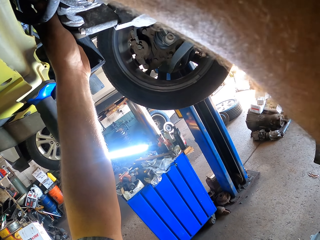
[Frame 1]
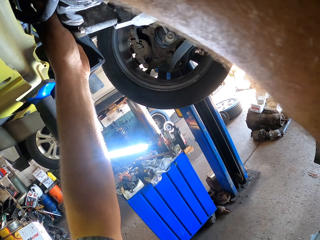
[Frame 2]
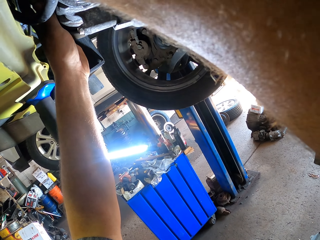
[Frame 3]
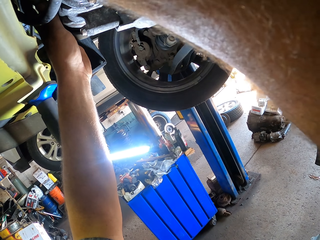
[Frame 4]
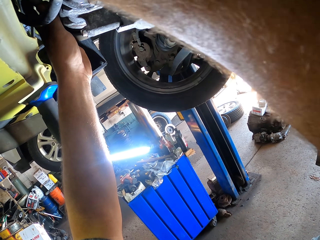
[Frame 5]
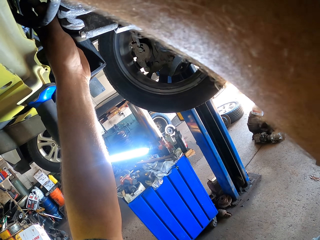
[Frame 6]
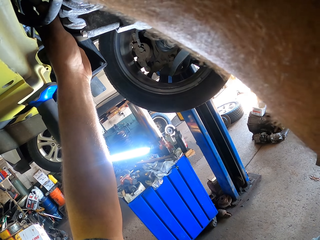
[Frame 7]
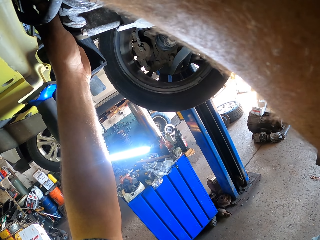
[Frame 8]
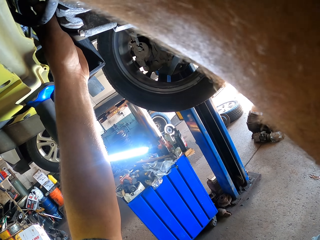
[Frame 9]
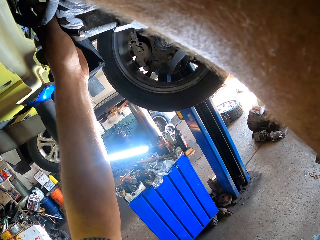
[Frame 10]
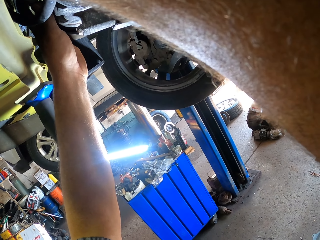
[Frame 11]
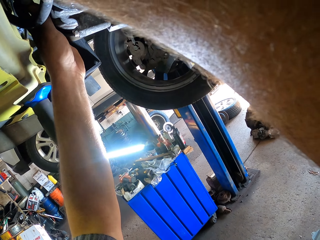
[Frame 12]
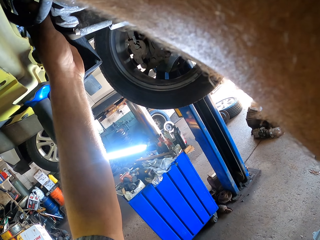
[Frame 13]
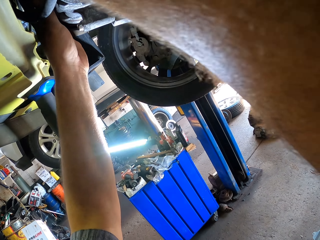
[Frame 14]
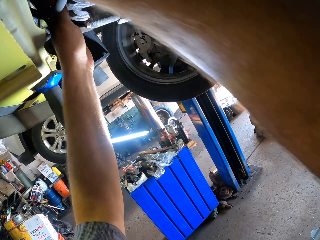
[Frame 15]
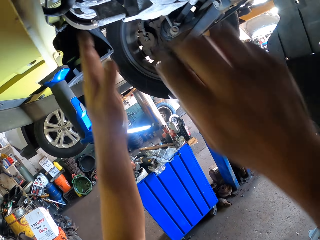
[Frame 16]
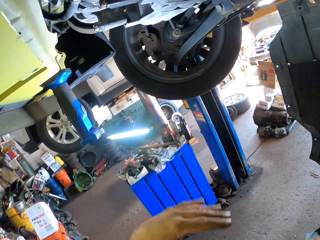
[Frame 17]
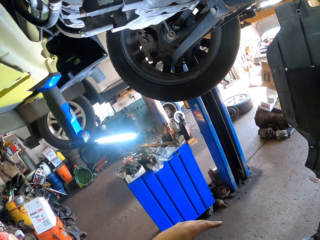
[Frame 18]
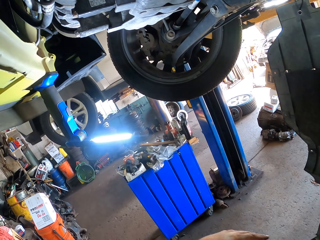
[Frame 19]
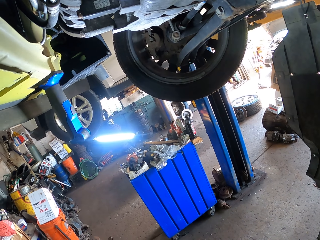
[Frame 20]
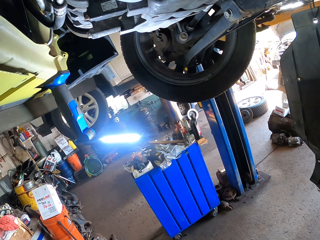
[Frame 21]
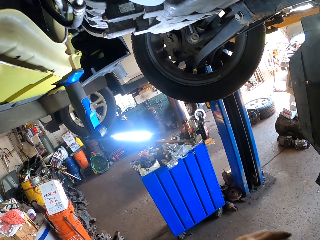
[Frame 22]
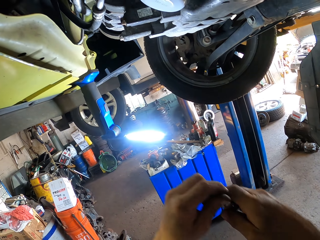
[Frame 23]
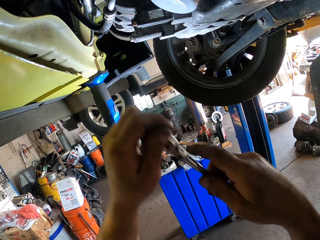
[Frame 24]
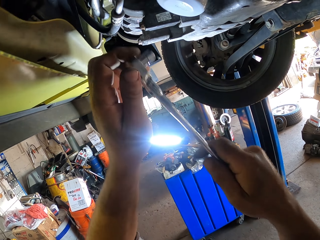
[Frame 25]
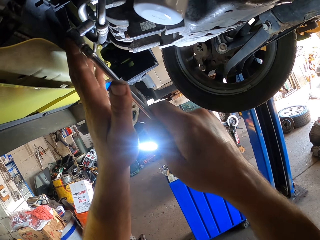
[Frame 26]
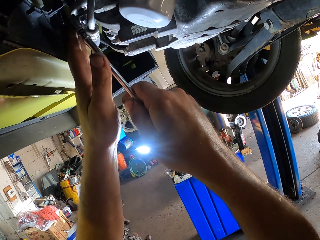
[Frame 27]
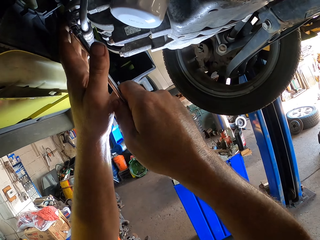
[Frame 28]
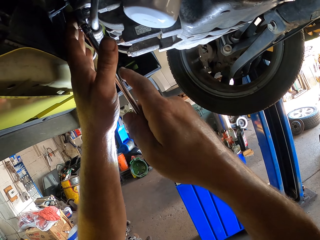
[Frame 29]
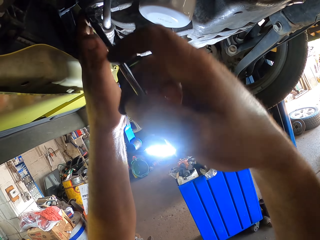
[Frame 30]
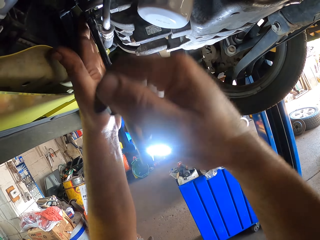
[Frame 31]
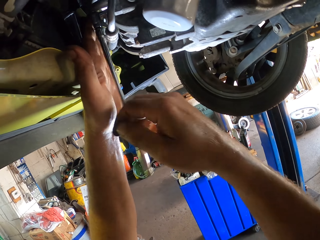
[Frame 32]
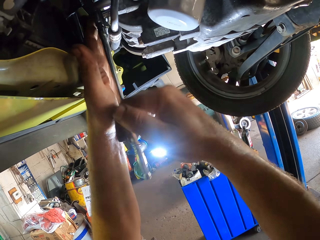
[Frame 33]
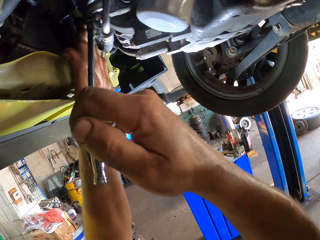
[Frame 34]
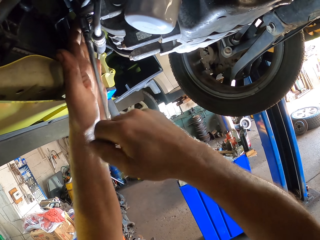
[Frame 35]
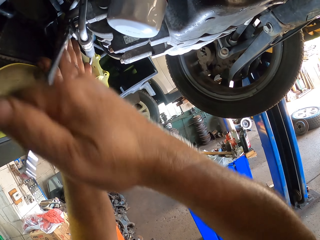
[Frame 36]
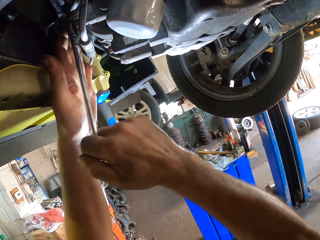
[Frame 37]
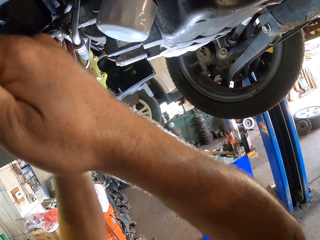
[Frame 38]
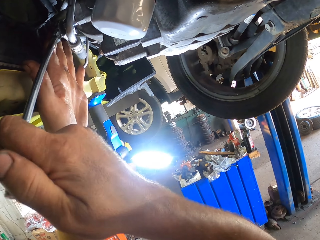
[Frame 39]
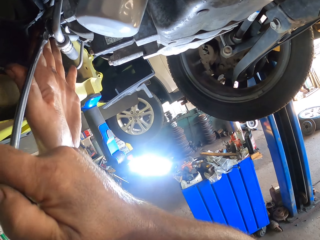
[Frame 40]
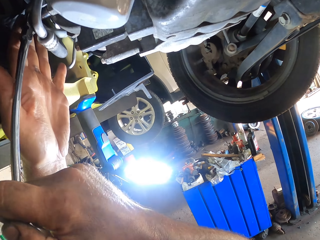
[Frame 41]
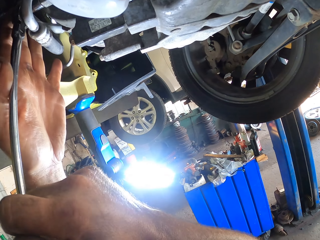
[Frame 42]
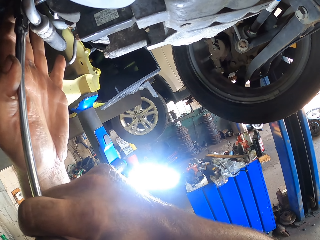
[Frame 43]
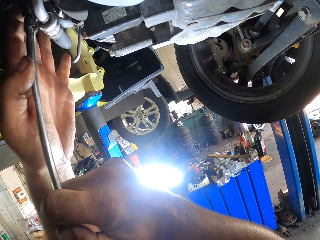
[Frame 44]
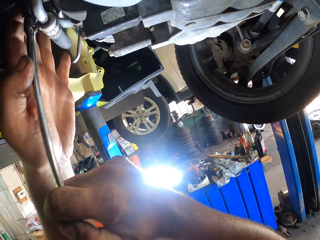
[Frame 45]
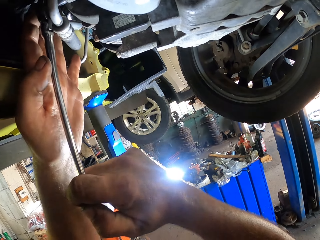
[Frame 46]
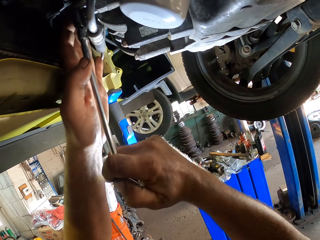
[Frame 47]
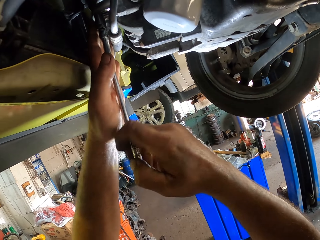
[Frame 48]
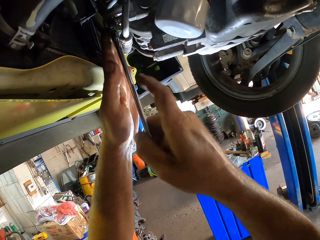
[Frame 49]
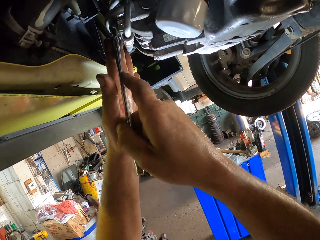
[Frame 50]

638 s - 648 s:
The camera wearer puts his hands down. He fixes the car using the screwdriver. He tightens a bolt with a spanner.

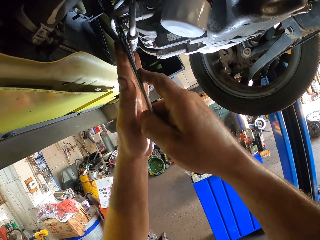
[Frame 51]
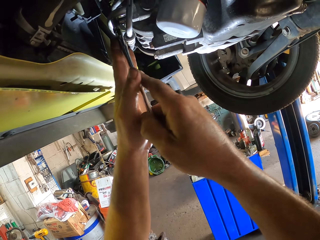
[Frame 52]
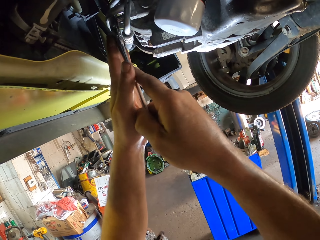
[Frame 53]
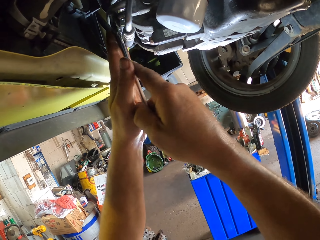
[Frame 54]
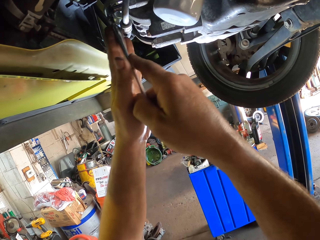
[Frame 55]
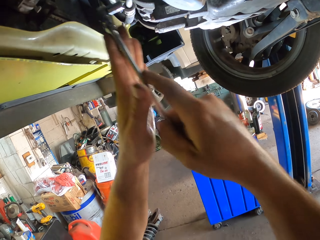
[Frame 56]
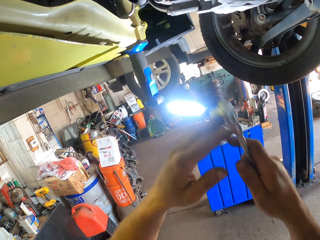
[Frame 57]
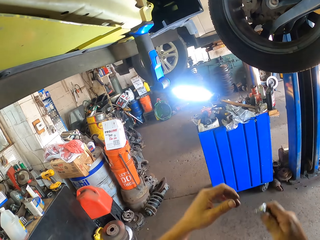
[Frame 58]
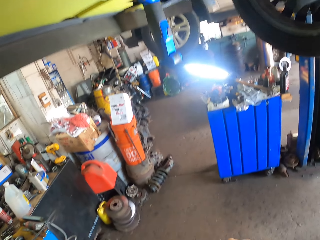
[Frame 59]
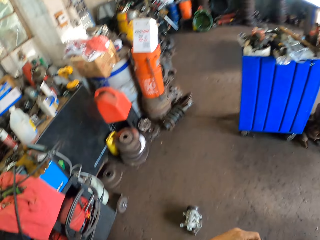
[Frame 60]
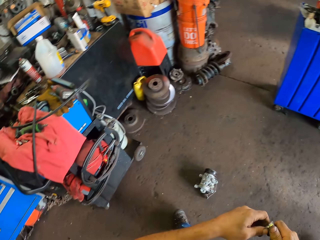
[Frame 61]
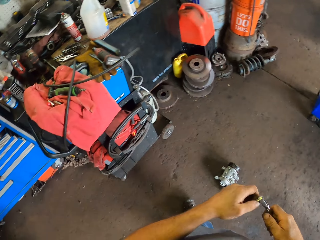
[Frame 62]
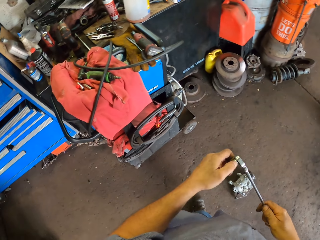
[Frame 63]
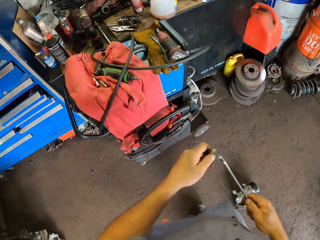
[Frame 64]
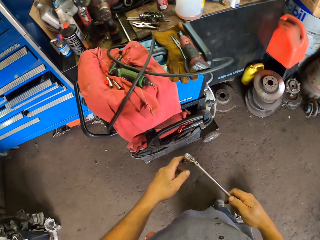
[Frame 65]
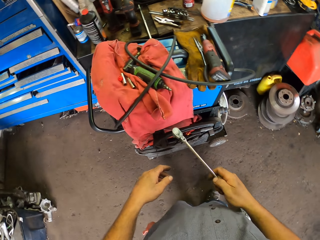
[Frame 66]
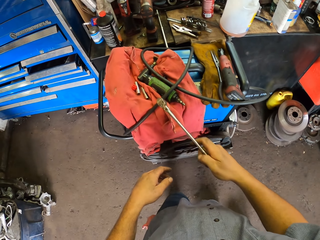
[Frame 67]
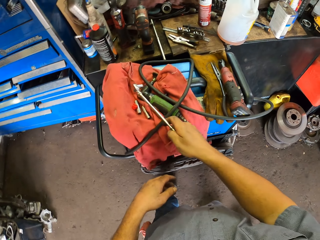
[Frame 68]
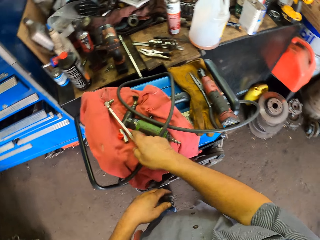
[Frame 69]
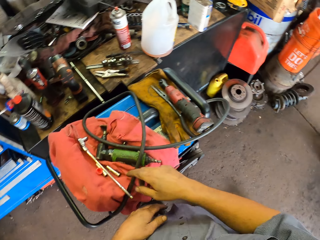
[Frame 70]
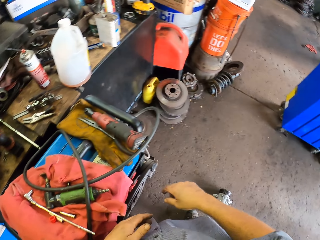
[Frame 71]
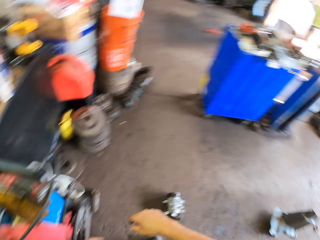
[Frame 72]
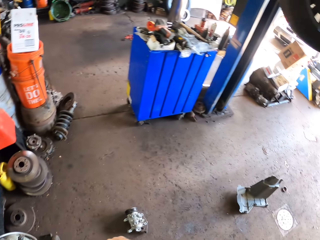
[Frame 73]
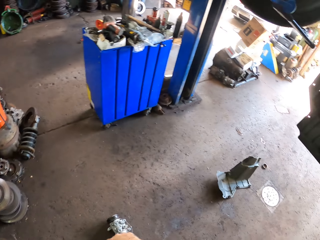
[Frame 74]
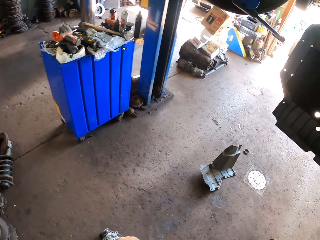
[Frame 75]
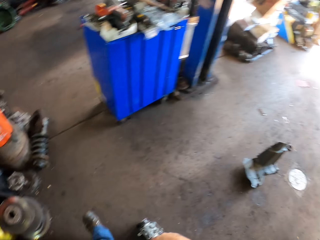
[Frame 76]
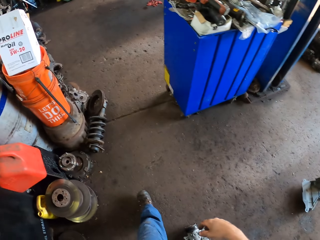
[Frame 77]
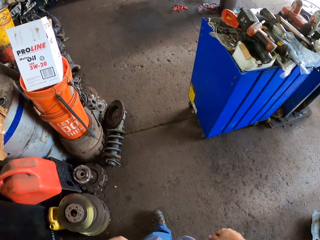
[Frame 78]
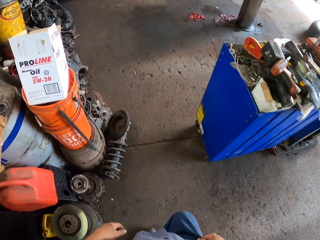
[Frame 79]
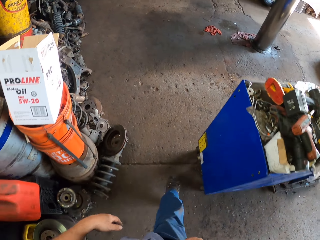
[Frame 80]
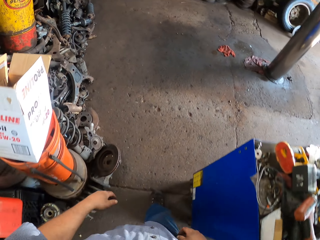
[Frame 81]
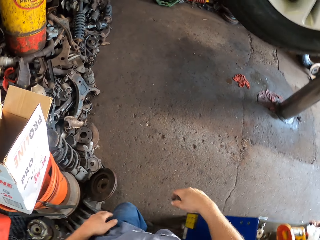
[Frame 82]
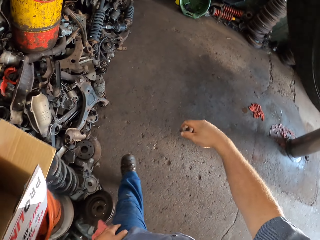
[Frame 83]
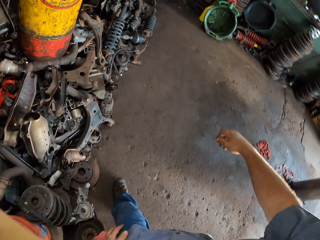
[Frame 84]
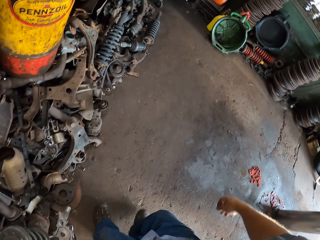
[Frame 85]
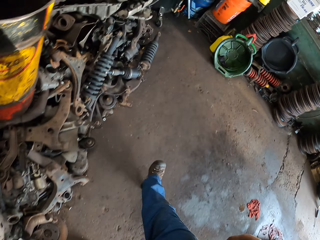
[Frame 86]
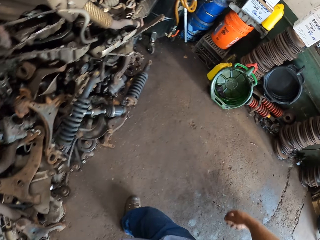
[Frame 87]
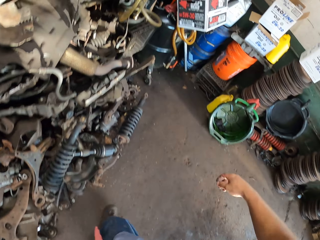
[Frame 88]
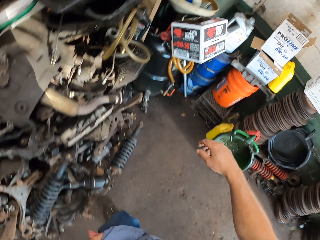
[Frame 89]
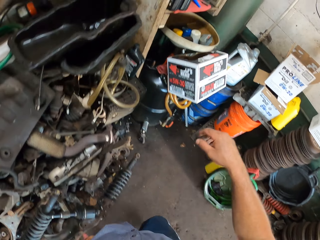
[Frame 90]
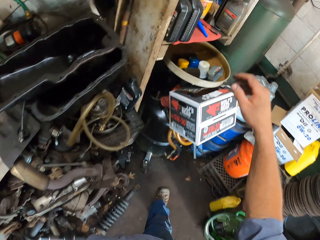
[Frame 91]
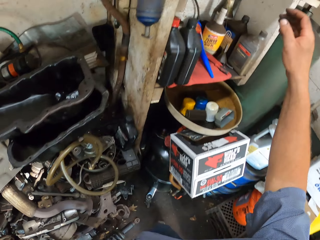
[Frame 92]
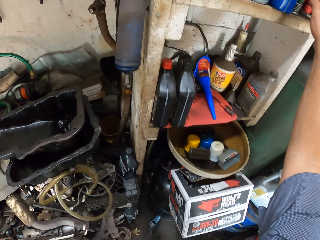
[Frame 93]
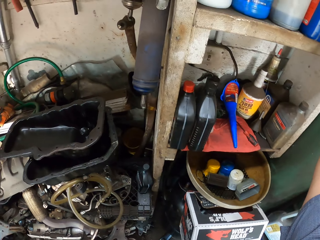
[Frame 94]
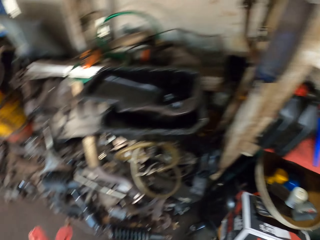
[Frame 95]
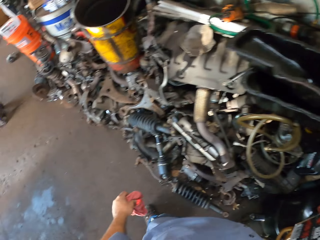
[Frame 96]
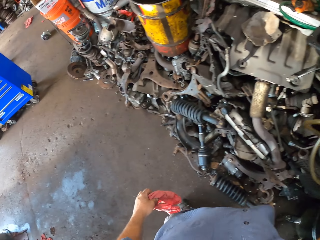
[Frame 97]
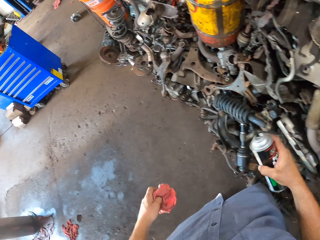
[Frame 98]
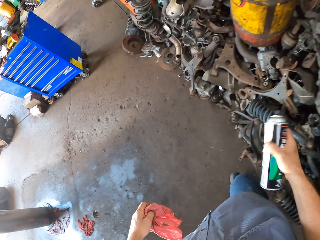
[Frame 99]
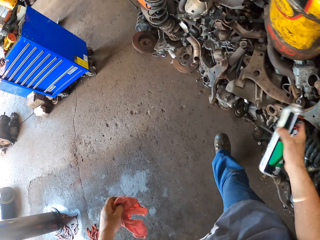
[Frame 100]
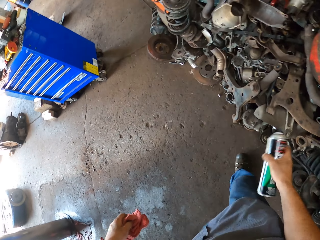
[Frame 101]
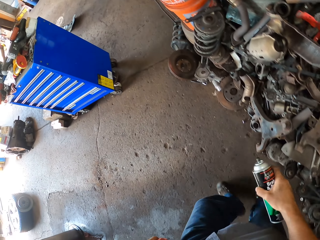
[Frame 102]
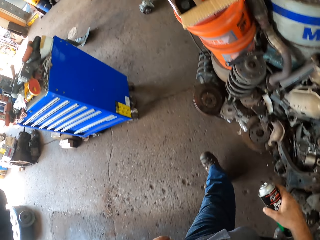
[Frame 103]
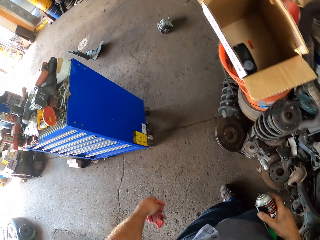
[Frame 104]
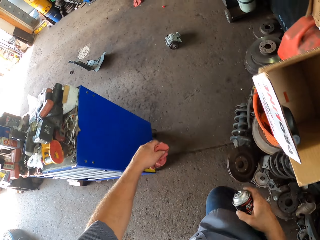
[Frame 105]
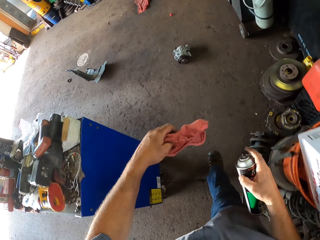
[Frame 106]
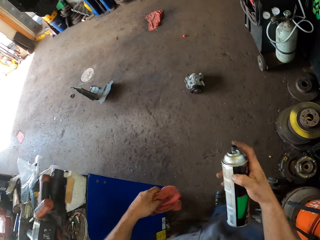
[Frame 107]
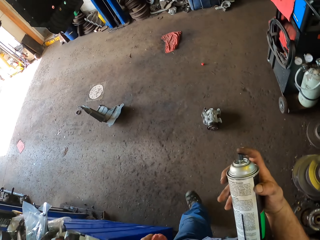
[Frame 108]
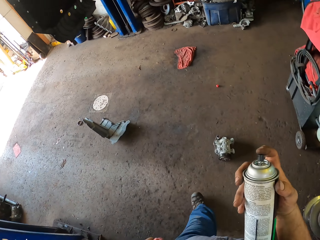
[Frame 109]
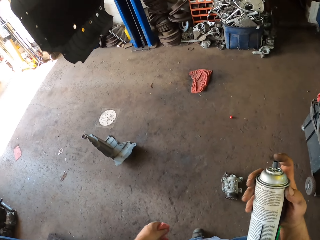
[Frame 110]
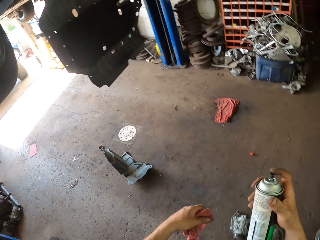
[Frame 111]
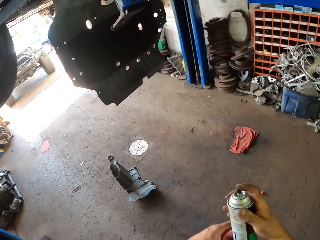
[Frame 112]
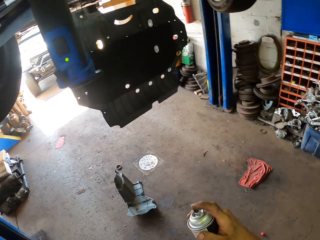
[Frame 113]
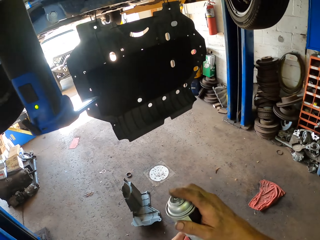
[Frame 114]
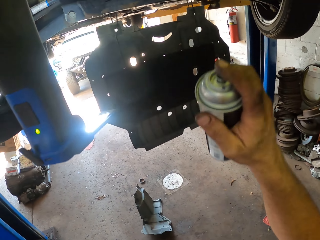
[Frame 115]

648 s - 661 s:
The camera wearer puts his hands down. He puts down the screwdriver or spanner. He walks around the room. He picks up a car spray. He shakes the spray.
